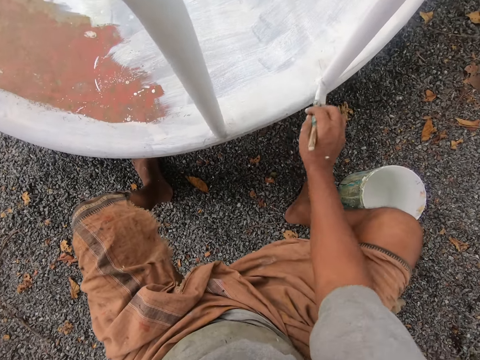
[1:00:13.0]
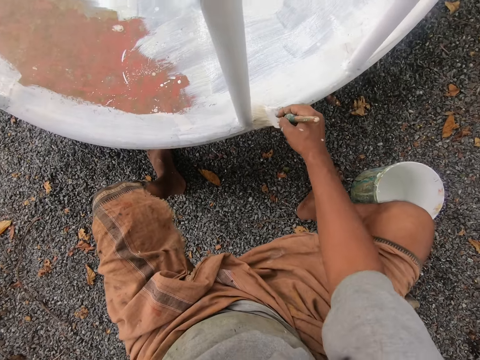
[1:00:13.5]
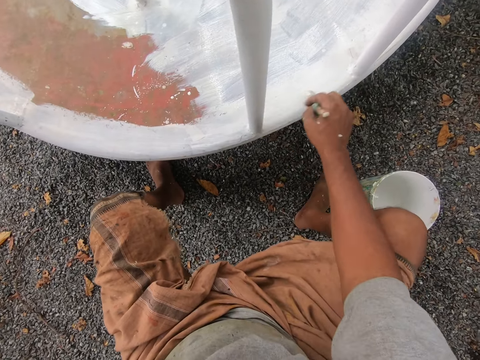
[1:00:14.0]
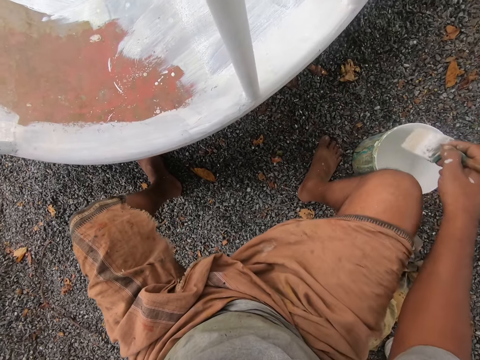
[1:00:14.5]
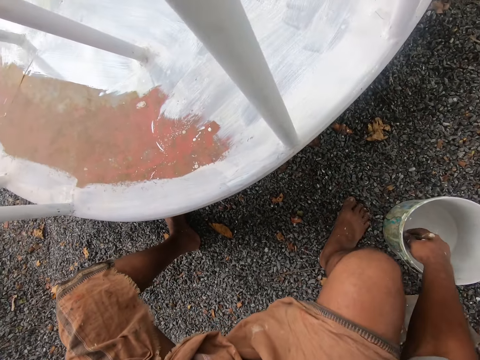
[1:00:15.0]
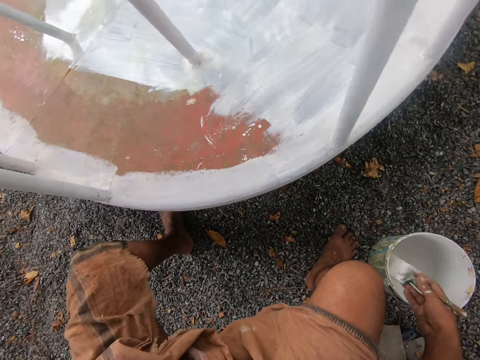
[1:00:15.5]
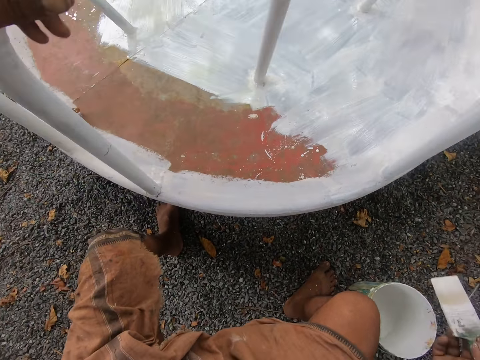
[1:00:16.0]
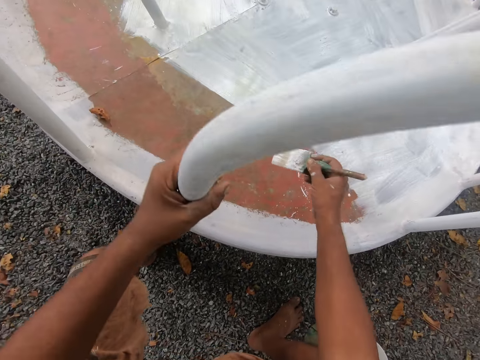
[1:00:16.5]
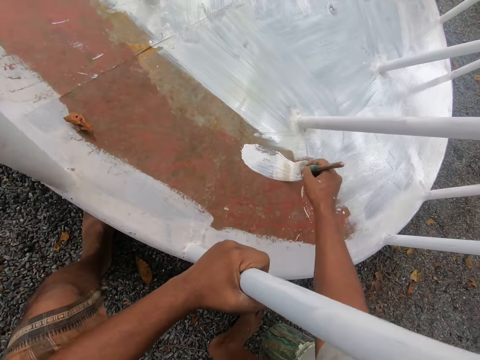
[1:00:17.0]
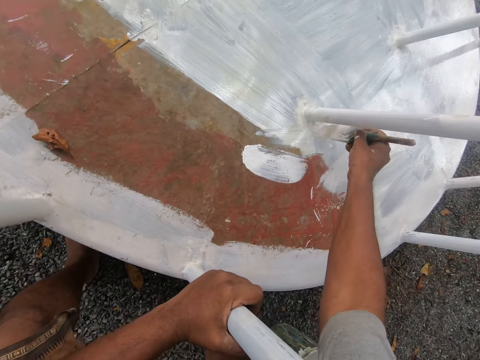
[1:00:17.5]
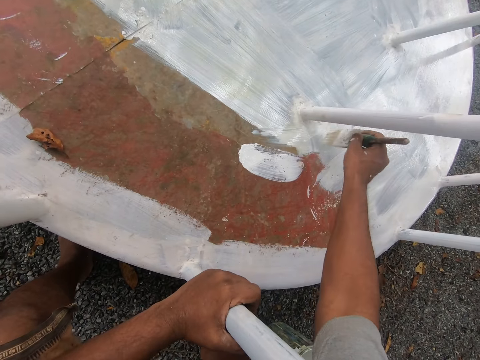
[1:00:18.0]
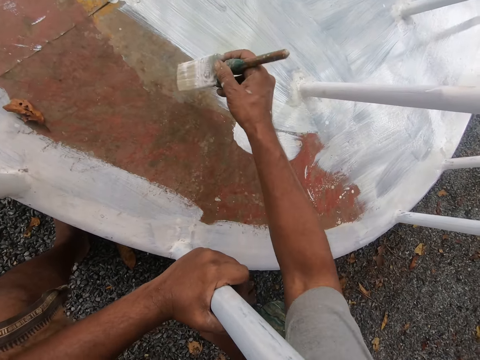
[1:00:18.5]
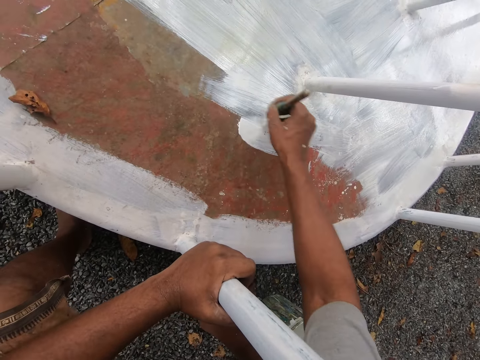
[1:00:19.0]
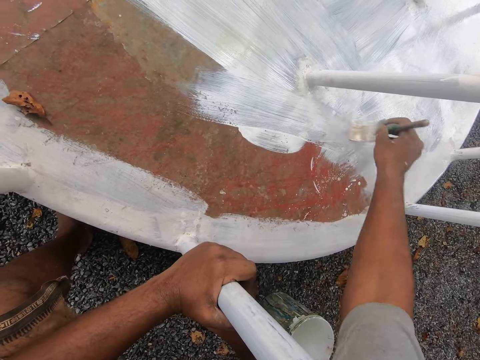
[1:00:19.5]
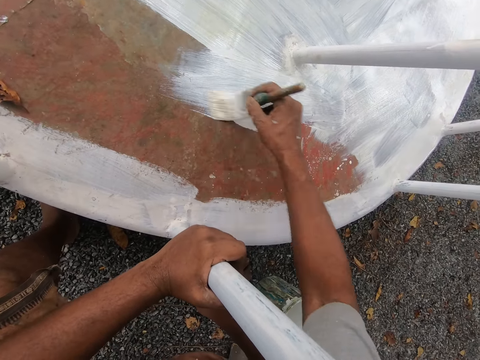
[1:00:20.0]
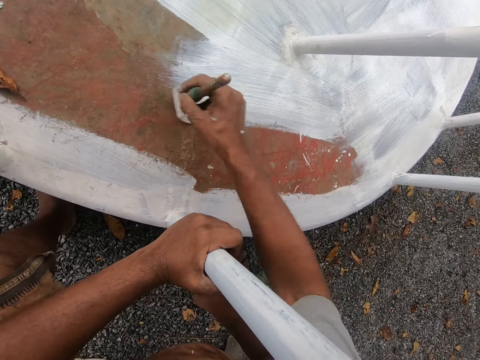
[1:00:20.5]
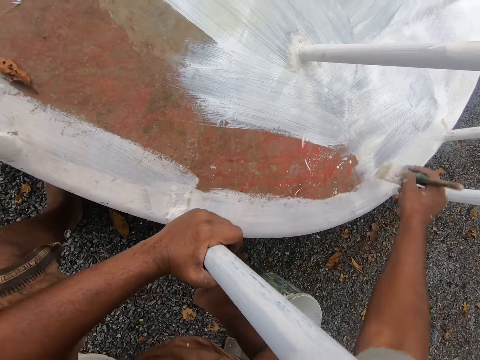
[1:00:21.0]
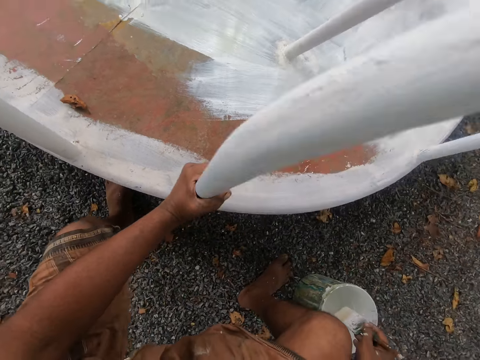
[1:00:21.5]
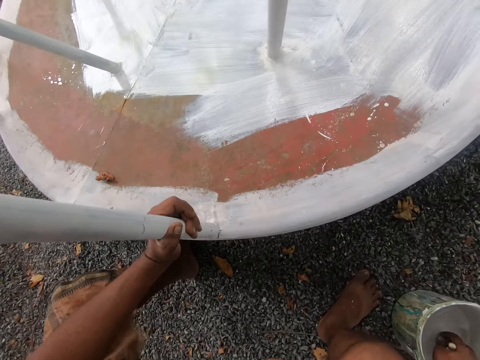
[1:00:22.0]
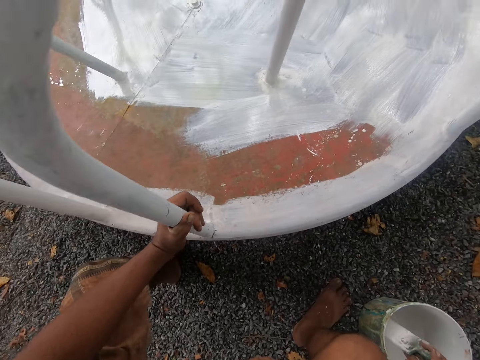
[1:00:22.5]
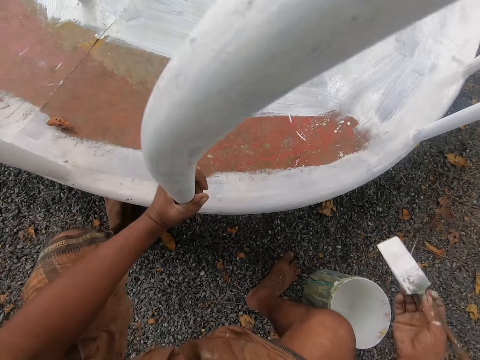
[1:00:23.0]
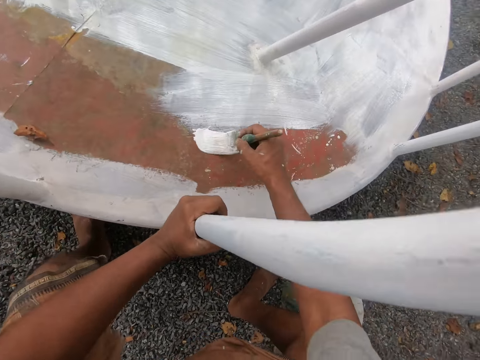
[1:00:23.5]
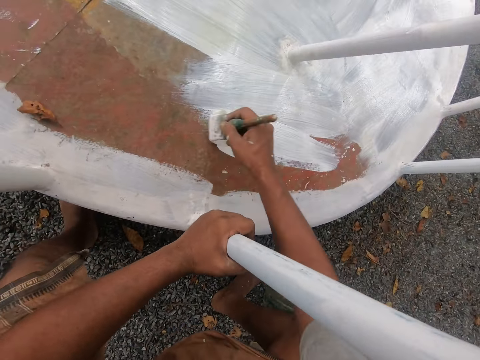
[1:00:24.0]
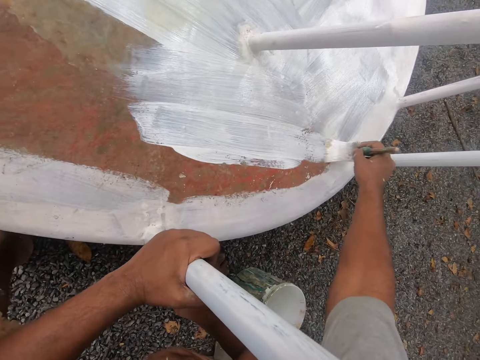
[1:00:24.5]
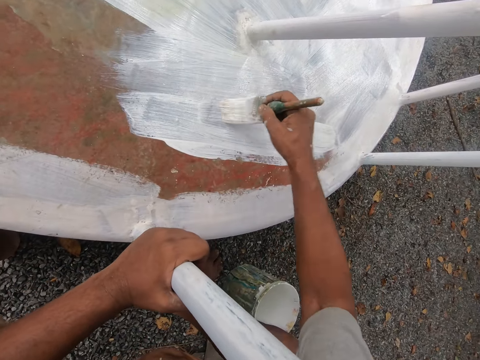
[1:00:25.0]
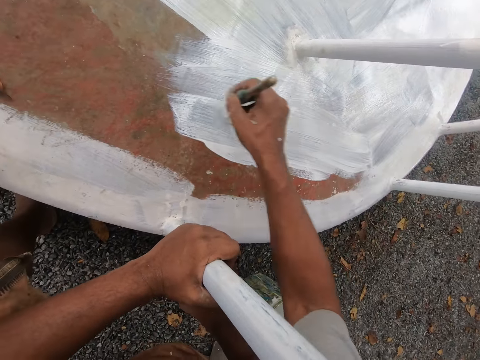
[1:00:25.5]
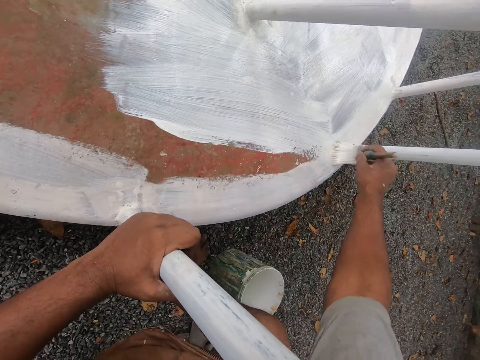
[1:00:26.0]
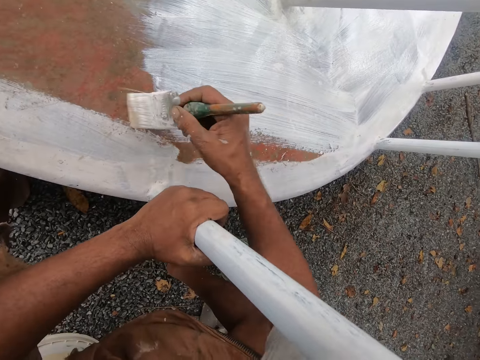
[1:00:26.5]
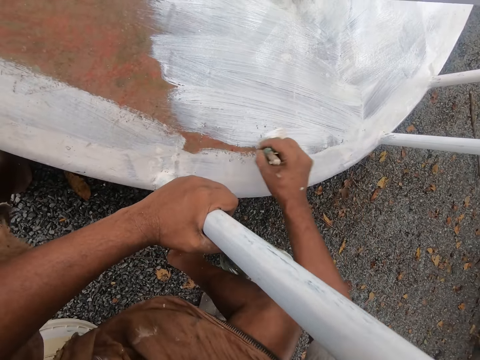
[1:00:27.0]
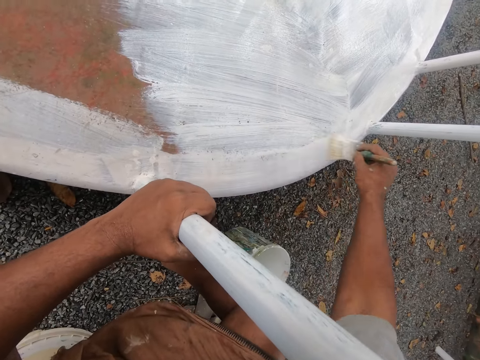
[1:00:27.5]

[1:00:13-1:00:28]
The camera wearer dips the paintbrush in the container or bucket of paint. He removes the paintbrush from the bucket. He holds the playground roundabout with his left hand. He paints the playground roundabout with the paintbrush in his right hand. He dips the paintbrush into the bucket of paint on the ground with his right hand. He removes the paintbrush from the bucket. He paints the playground roundabout with the paintbrush in his right hand.

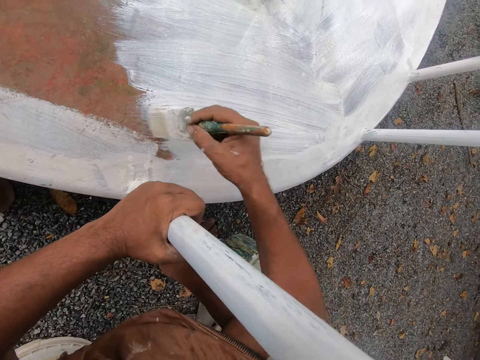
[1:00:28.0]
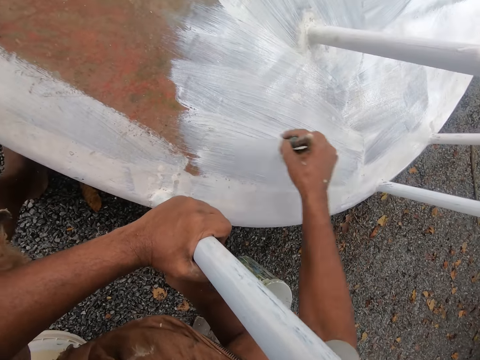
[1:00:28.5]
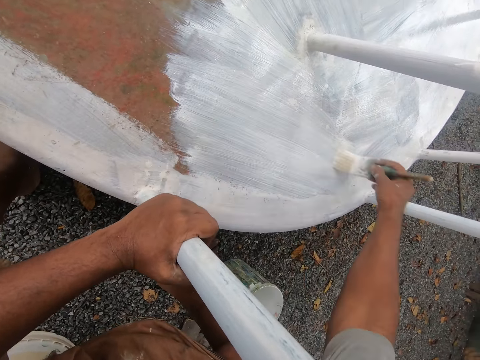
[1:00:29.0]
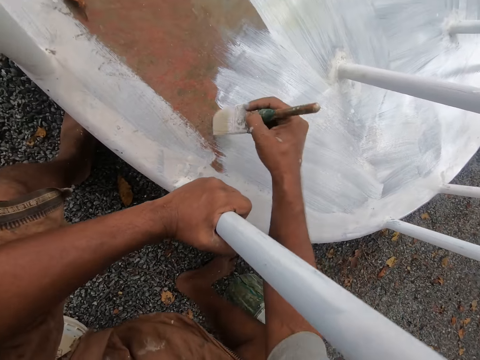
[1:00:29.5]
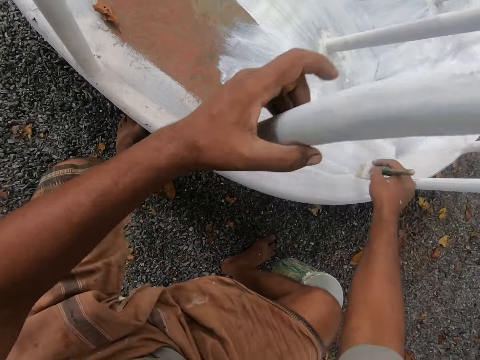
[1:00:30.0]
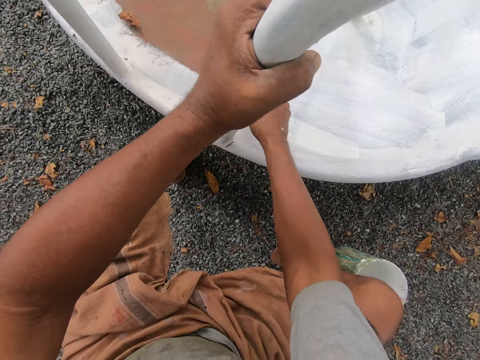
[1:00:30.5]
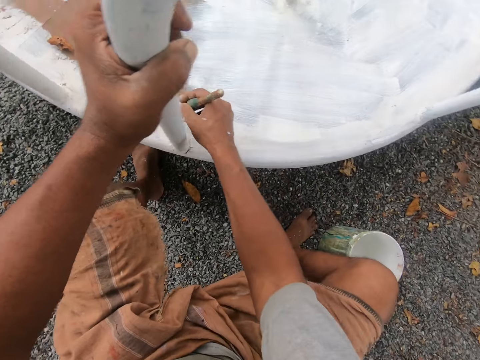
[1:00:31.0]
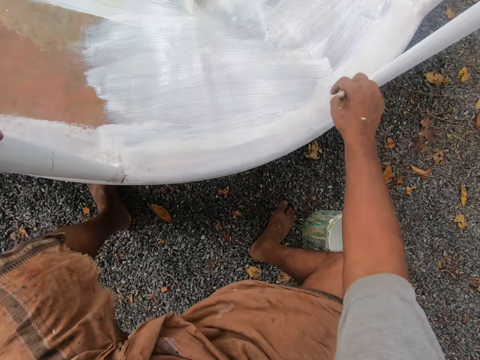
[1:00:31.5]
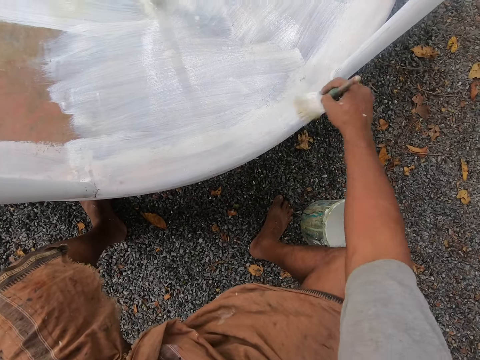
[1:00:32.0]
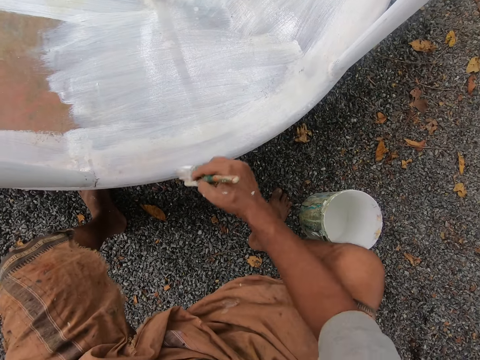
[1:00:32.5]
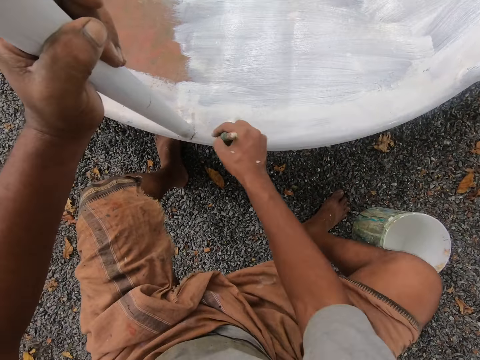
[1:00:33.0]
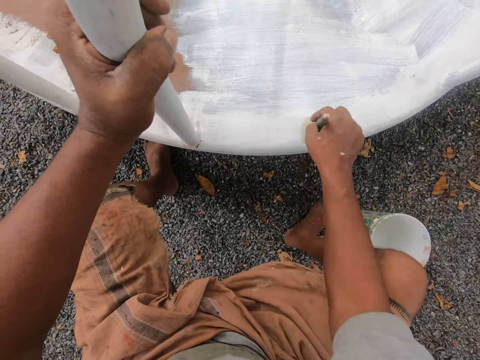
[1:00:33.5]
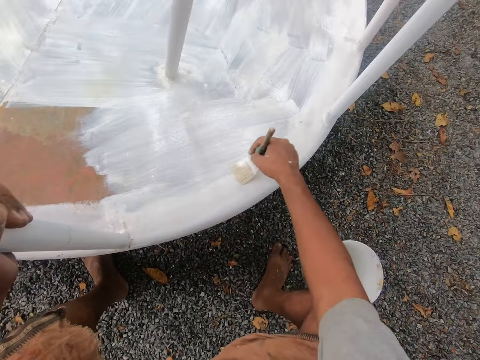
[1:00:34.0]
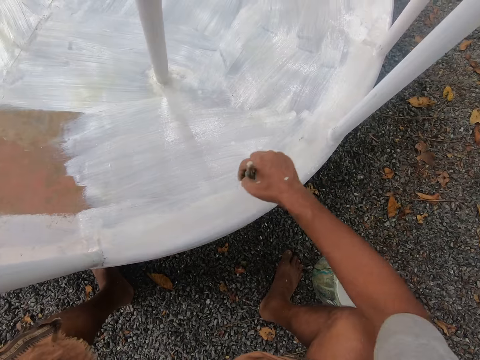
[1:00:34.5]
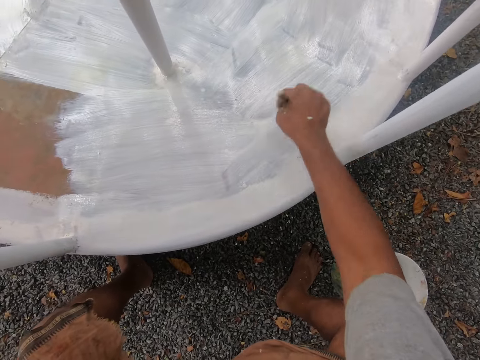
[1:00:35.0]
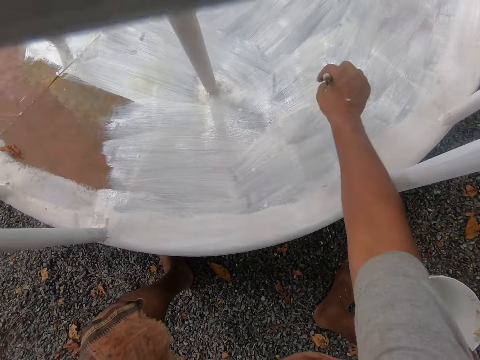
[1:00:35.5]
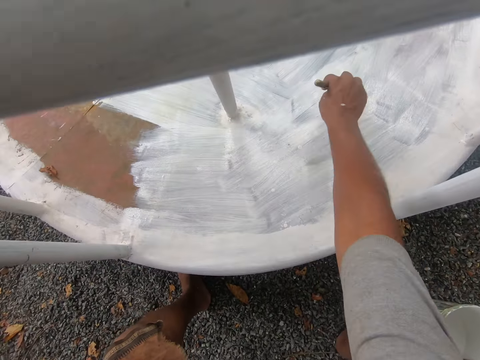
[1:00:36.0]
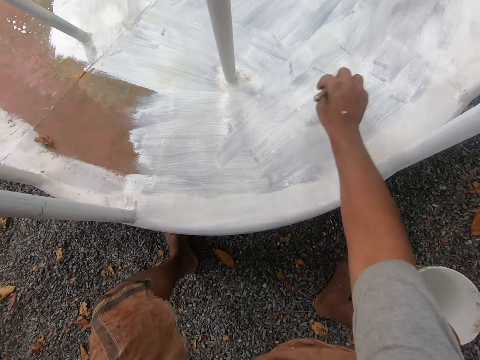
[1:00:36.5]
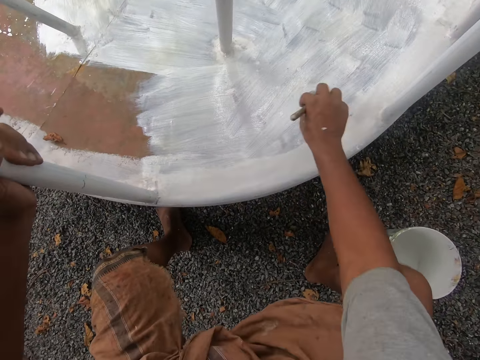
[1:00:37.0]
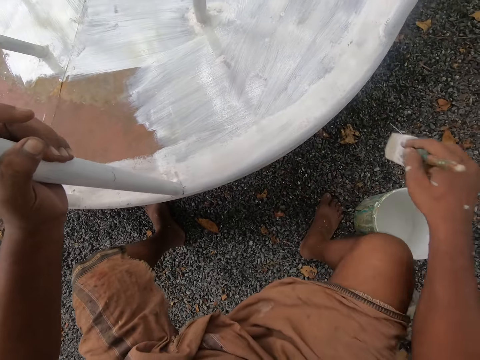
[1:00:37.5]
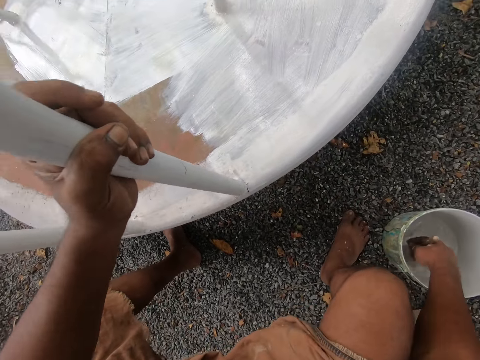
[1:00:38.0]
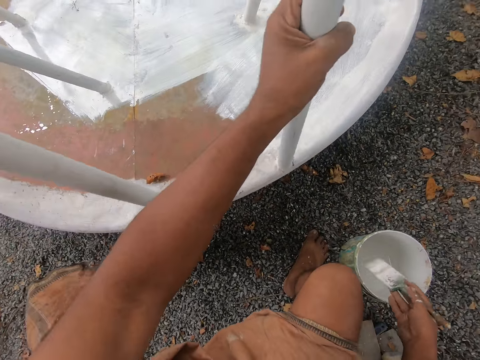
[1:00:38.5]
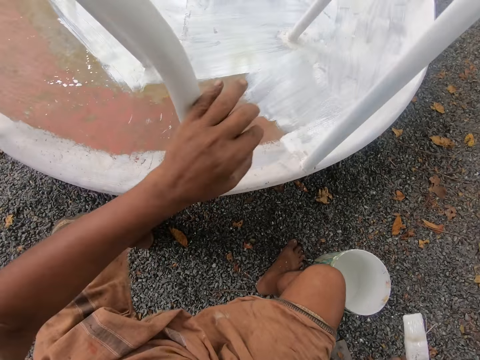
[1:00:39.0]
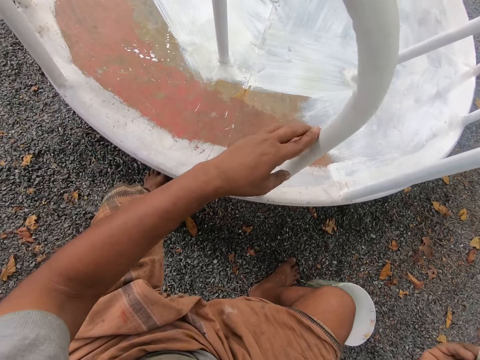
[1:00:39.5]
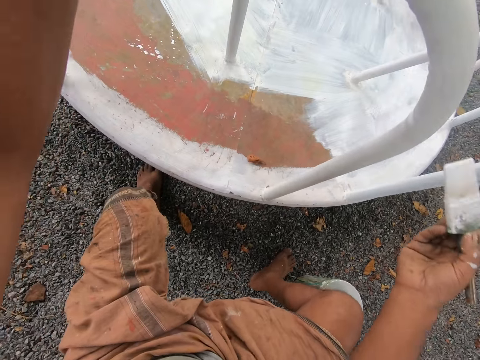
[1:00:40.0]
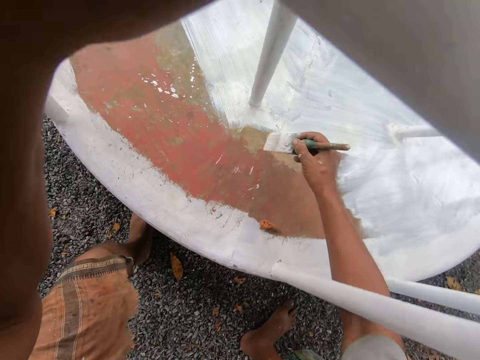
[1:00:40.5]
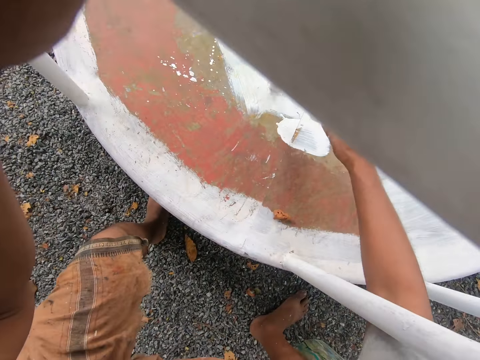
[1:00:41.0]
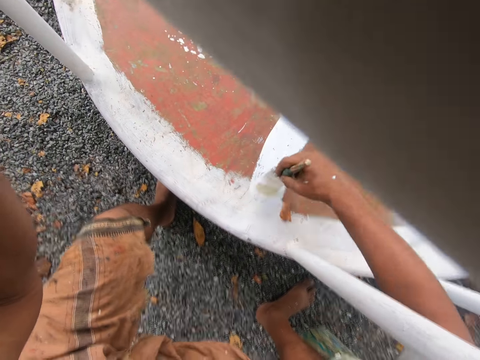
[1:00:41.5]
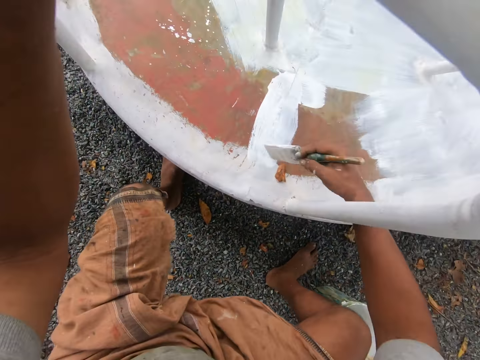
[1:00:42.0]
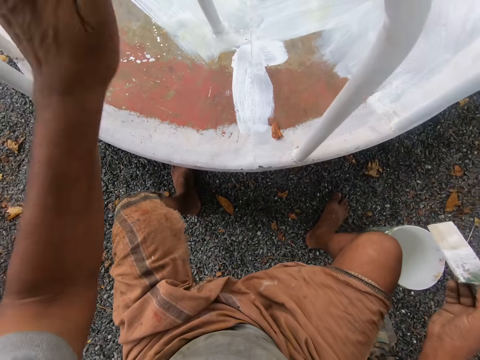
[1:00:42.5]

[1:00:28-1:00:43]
The camera wearer dips the paintbrush into the bucket of paint on the ground with his right hand. He rotates the playground roundabout with his left hand. He removes the paintbrush from the bucket. He holds another railing with his left hand. He paints the playground roundabout with the paintbrush in his right hand.
